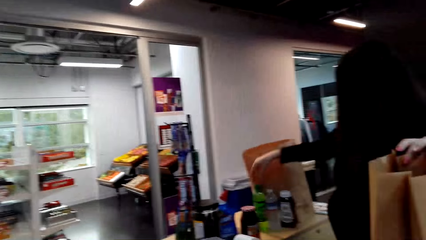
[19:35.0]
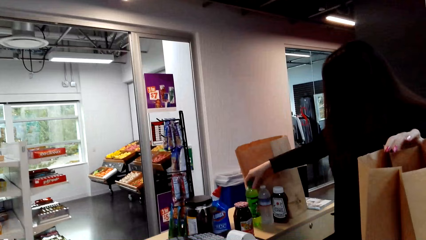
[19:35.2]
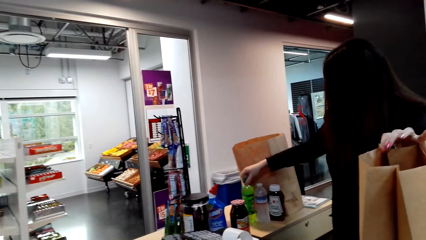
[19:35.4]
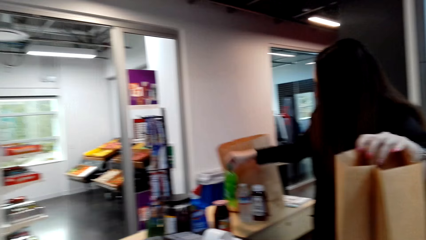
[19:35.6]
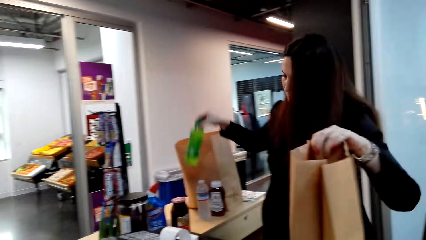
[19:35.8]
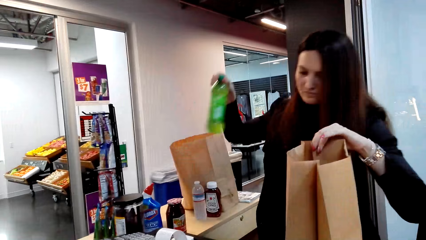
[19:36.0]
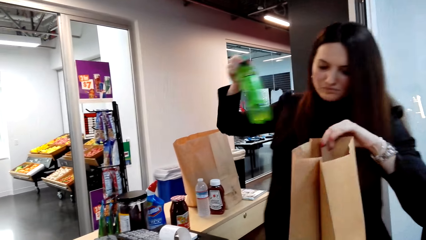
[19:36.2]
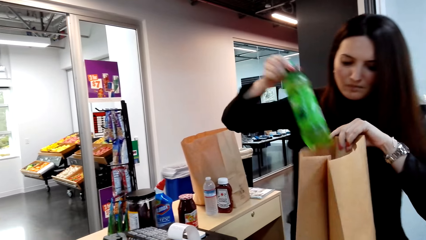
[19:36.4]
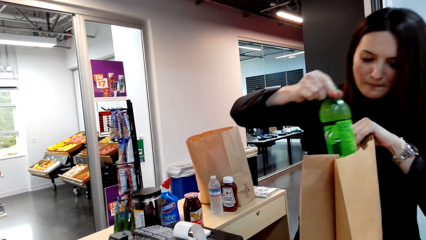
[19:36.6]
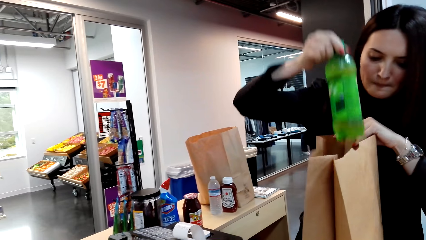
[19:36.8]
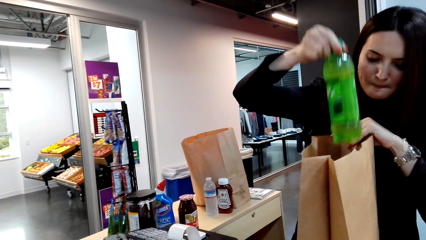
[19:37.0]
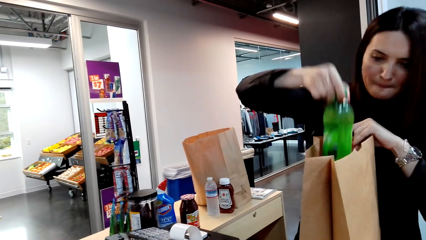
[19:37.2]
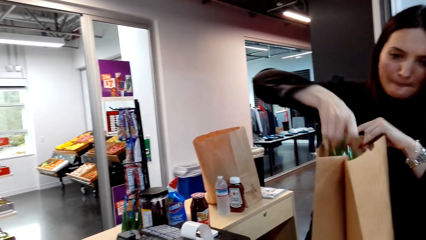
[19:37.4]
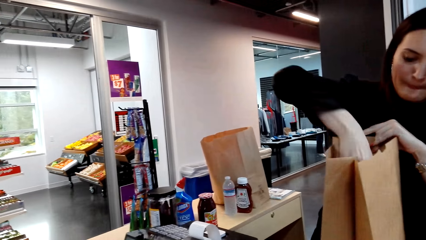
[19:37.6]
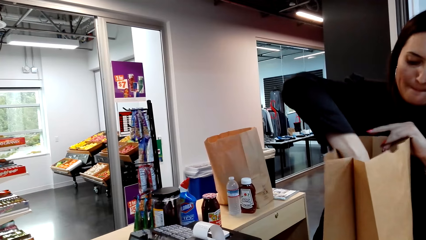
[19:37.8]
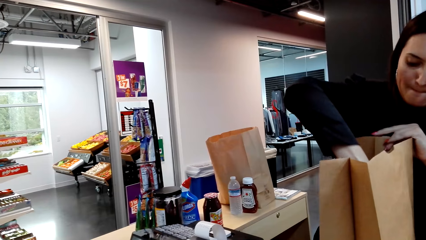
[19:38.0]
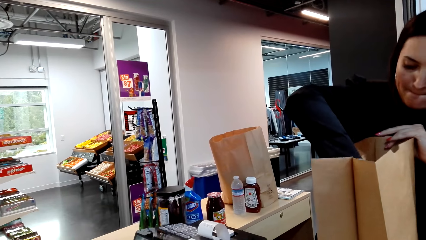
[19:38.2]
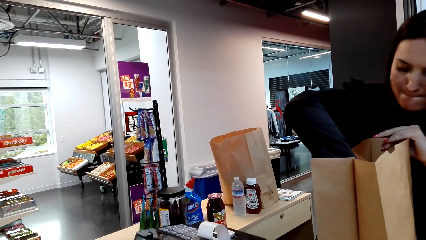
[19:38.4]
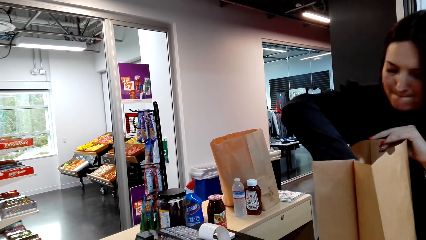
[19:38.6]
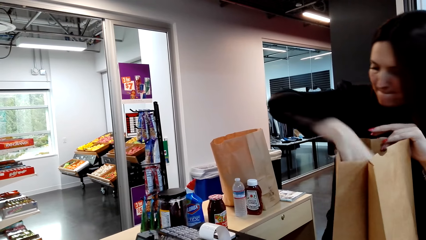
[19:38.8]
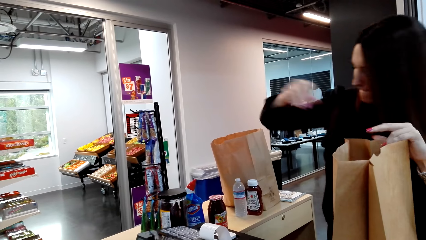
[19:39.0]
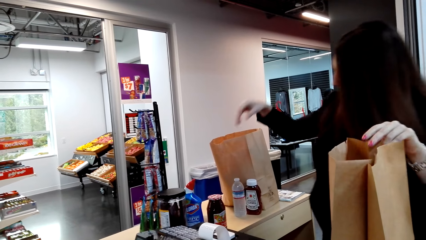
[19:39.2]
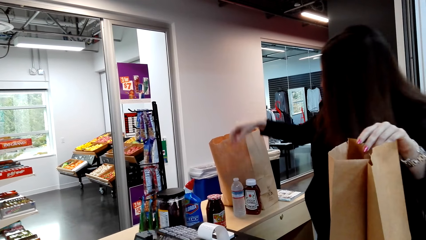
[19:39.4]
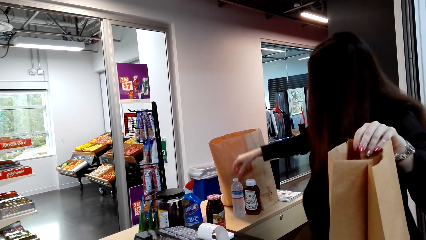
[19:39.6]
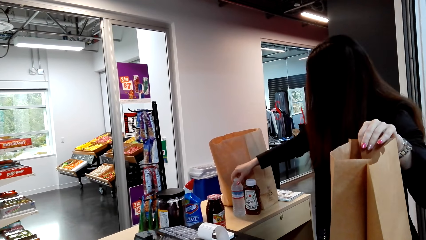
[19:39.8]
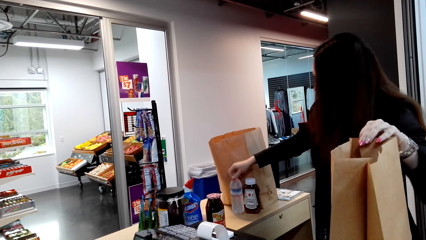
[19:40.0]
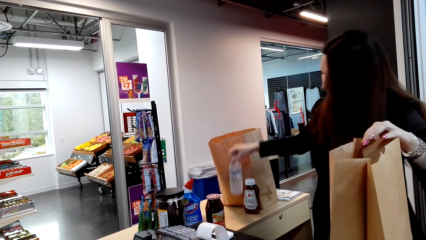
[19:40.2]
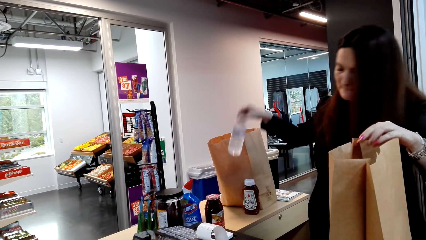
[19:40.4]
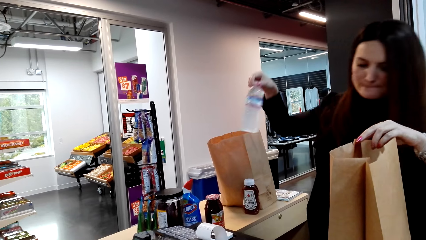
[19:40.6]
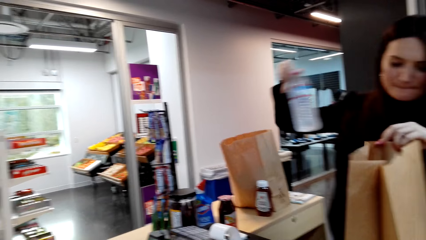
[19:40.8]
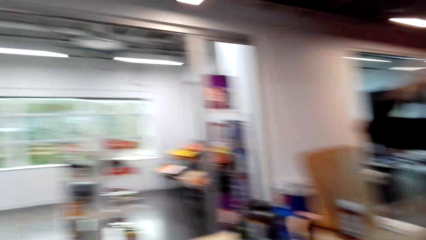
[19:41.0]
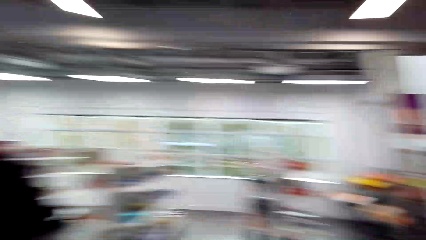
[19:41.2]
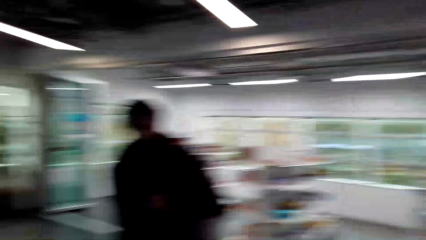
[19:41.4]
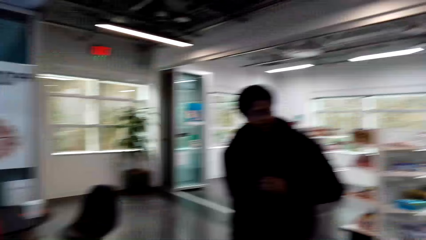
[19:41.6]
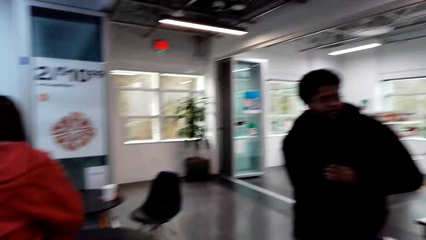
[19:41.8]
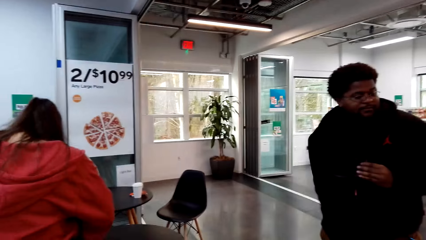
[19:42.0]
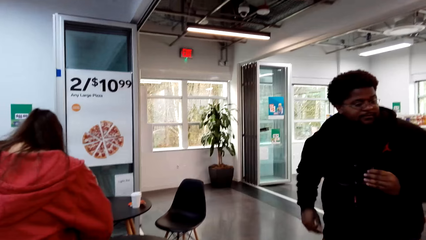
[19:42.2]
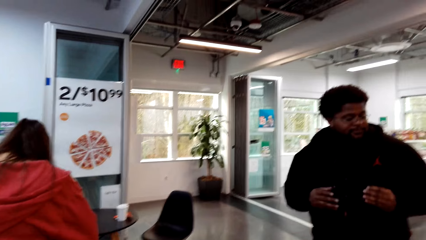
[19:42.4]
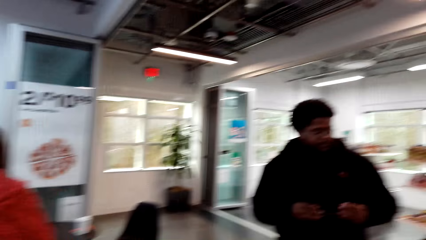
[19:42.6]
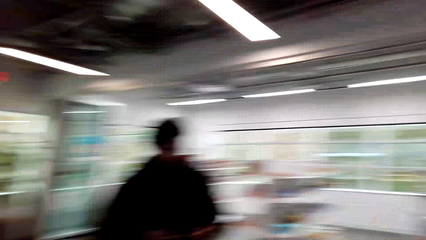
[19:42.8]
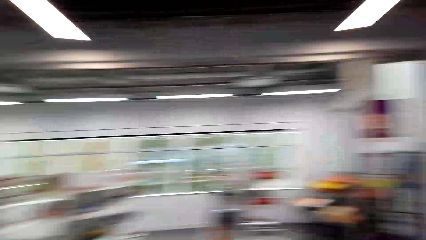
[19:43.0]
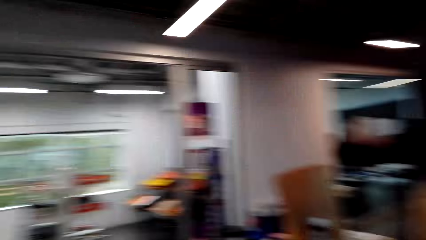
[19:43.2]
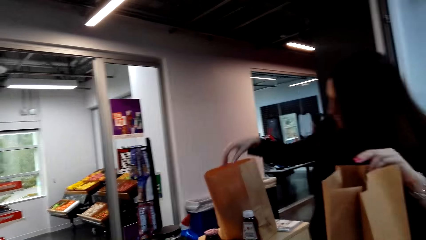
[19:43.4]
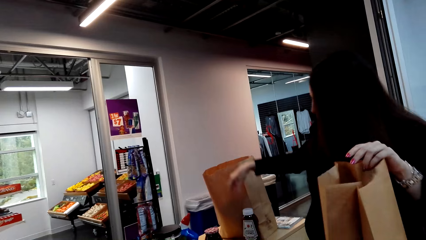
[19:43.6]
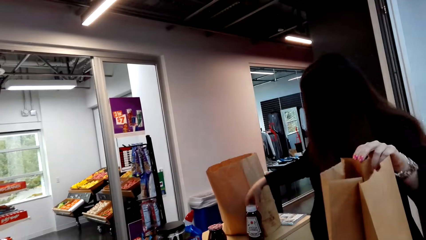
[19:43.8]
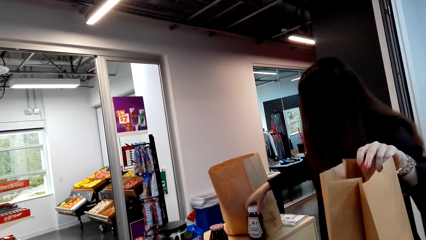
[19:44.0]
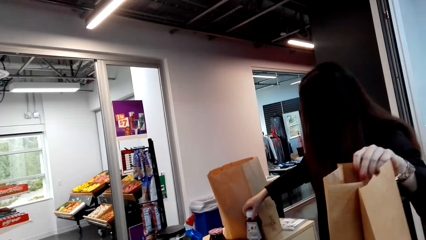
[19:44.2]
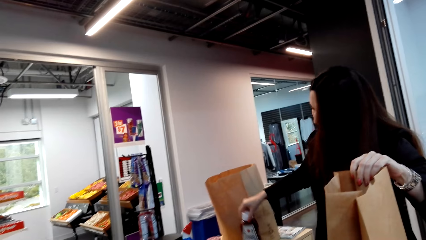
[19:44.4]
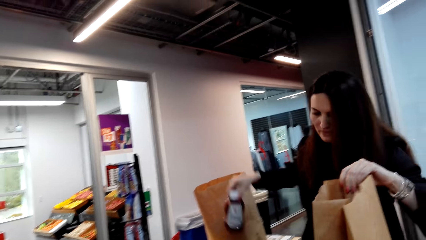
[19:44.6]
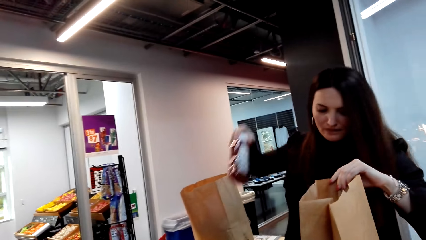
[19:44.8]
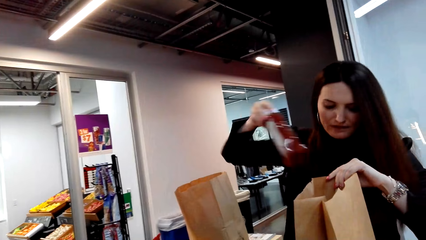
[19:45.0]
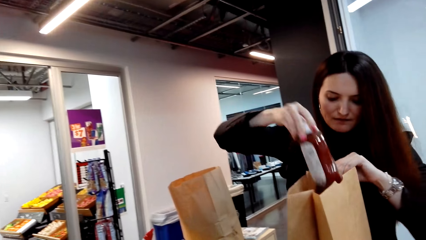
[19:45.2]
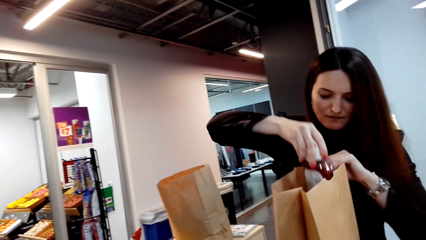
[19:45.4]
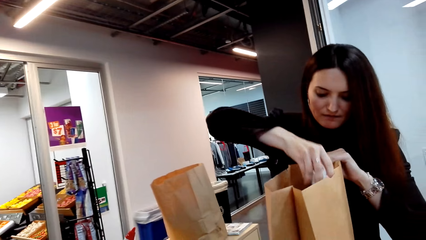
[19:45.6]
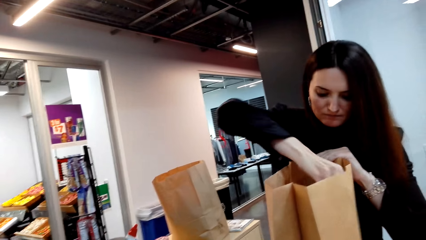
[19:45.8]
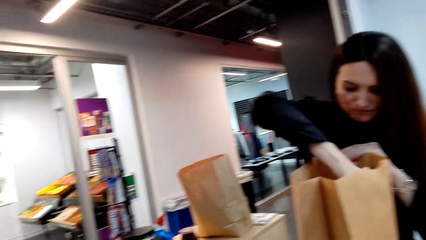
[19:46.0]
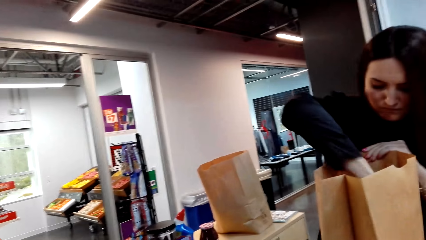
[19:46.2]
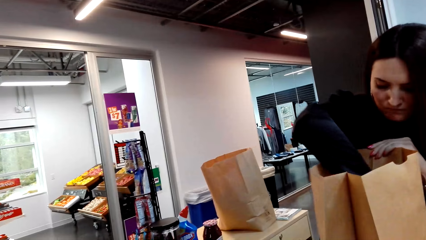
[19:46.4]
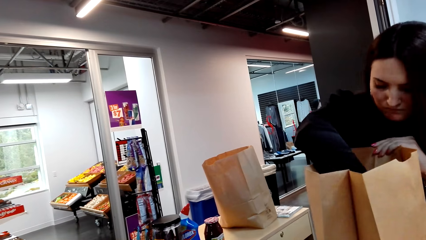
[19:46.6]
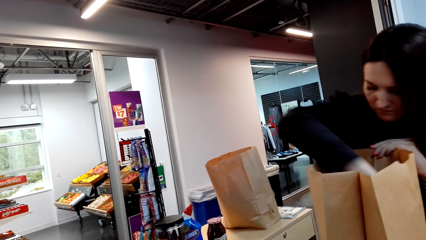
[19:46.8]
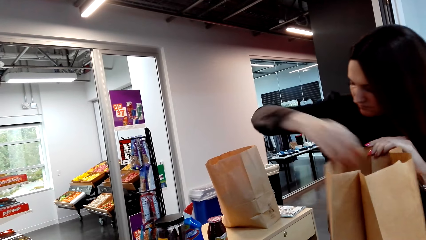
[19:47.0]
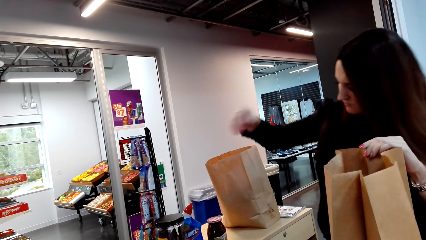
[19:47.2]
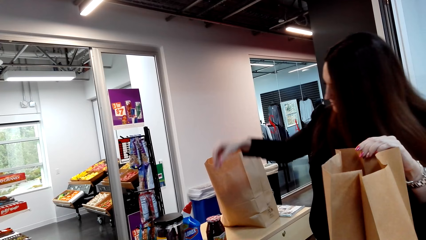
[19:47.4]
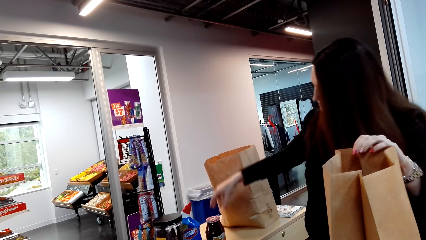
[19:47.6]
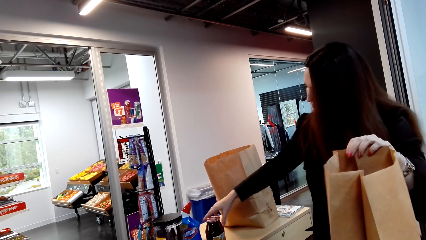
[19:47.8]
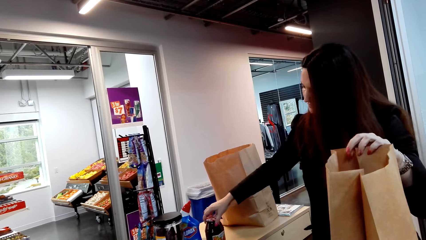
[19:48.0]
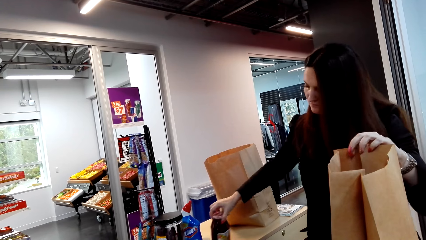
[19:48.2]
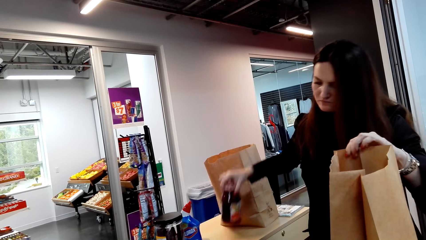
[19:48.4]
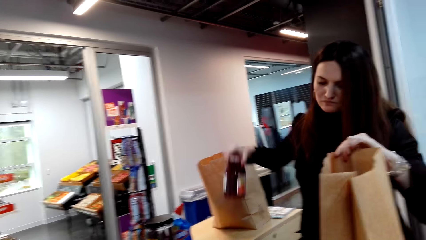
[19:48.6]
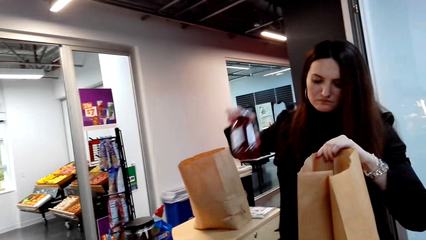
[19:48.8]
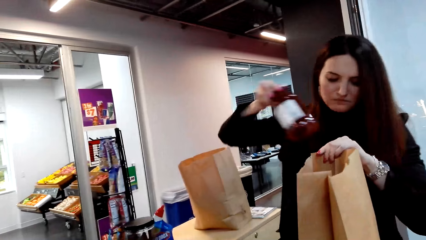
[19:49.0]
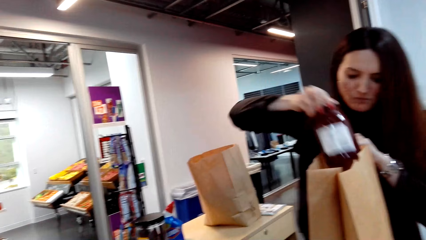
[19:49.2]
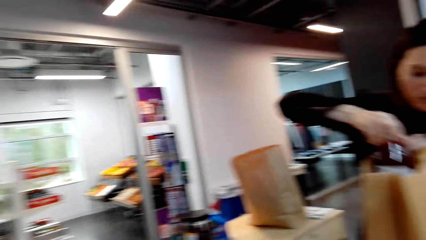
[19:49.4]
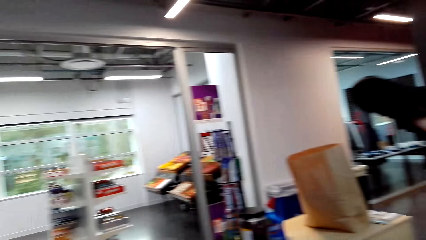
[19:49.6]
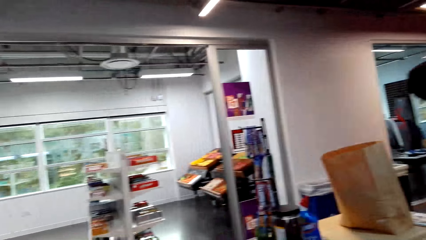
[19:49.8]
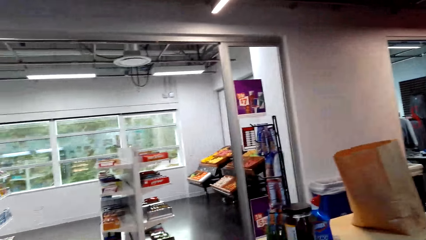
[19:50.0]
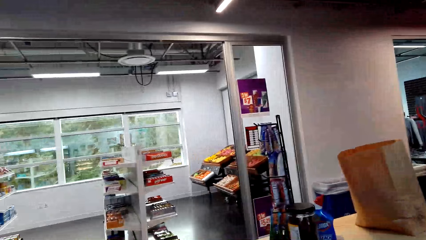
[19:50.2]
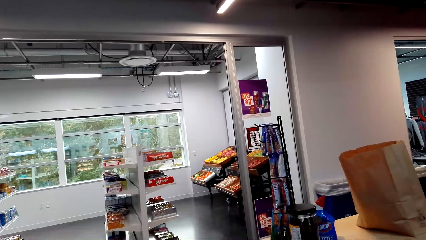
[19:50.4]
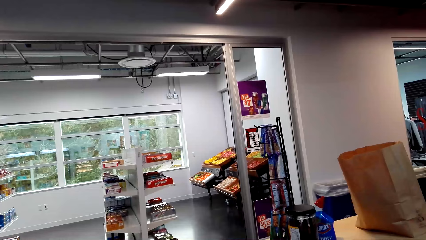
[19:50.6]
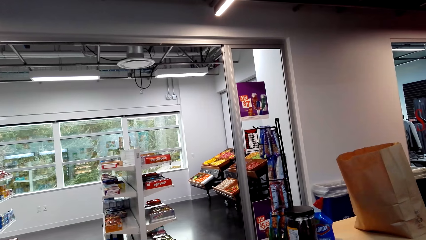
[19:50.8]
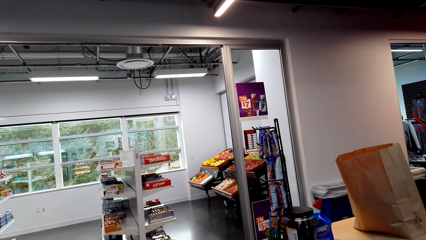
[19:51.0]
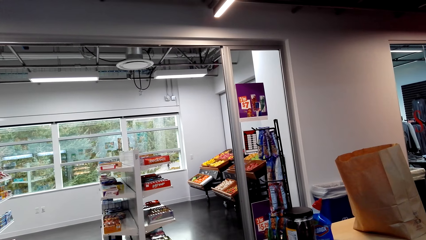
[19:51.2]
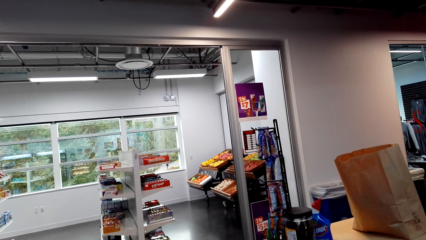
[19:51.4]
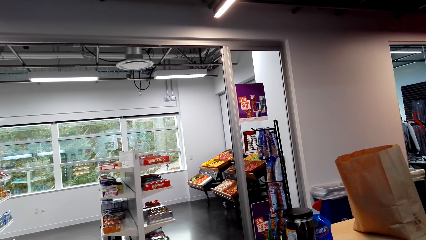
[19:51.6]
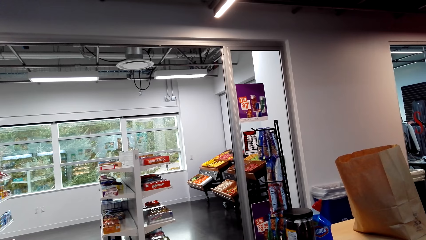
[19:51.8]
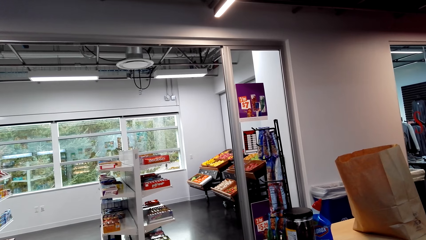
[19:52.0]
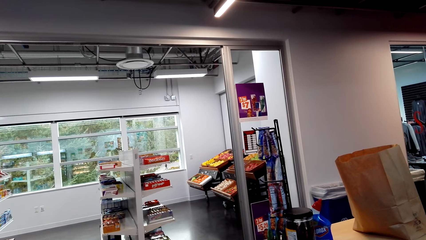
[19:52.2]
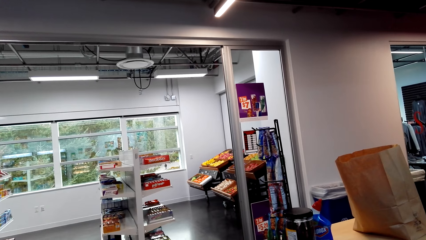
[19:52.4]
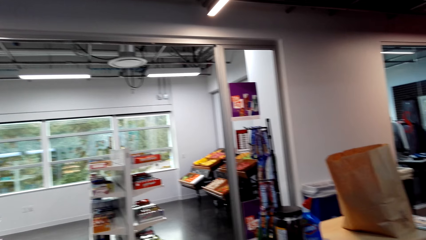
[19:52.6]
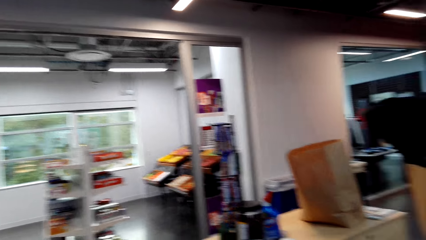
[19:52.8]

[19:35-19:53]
A person picks up the soda and puts the soda in the shopping bag. The person picks up the soda and puts the soda in the shopping bag. The person picks up the ketchup and puts the ketchup in the shopping bag. The person picks up the jam and puts the jam in the shopping bag.
